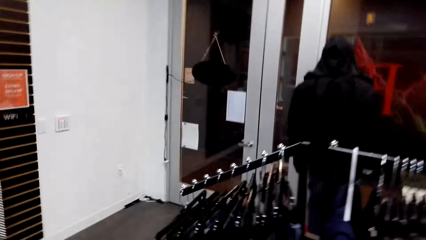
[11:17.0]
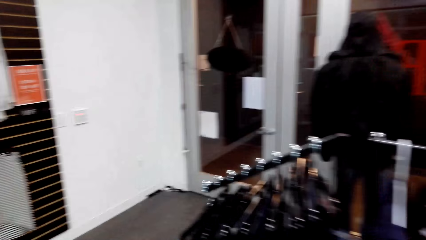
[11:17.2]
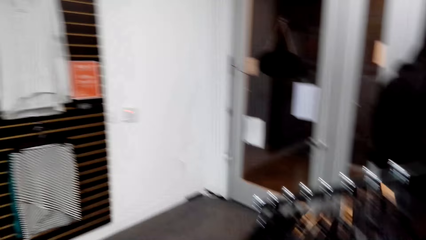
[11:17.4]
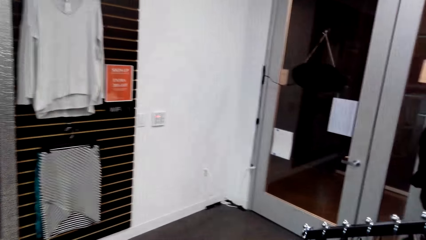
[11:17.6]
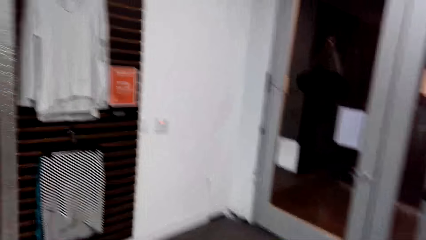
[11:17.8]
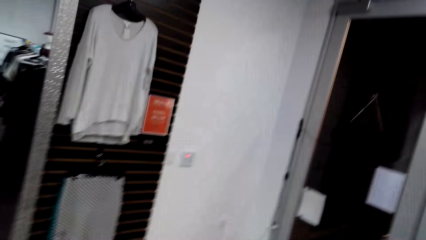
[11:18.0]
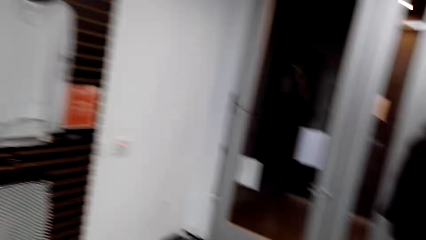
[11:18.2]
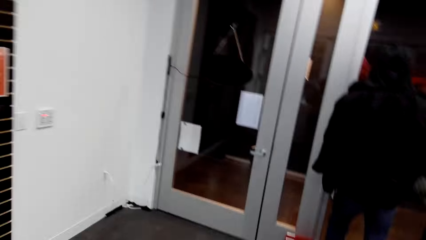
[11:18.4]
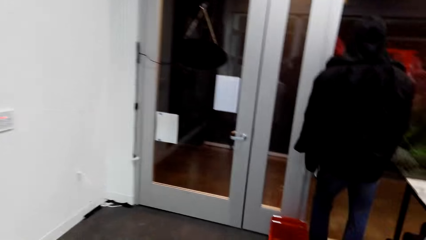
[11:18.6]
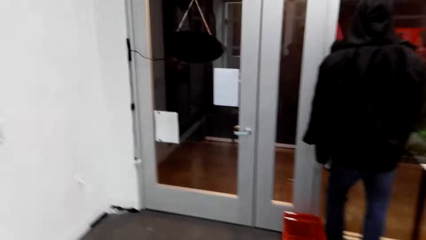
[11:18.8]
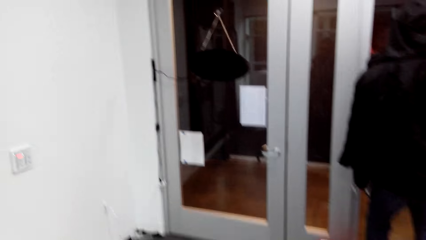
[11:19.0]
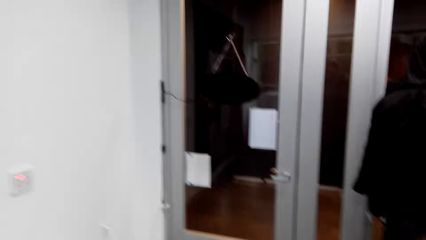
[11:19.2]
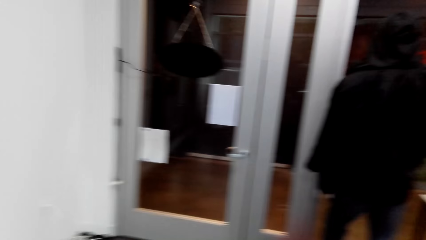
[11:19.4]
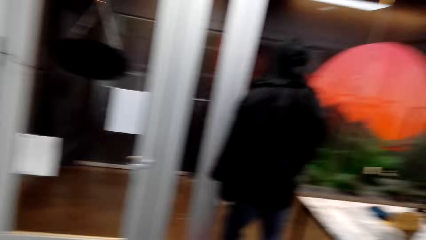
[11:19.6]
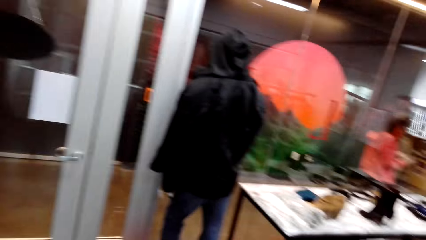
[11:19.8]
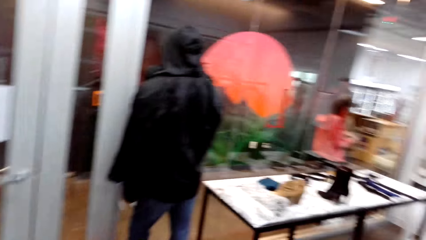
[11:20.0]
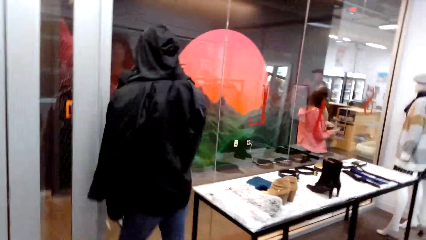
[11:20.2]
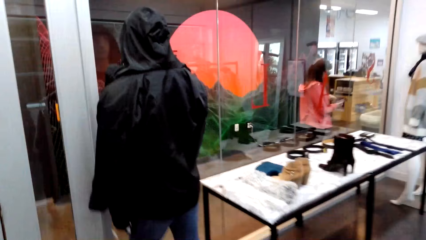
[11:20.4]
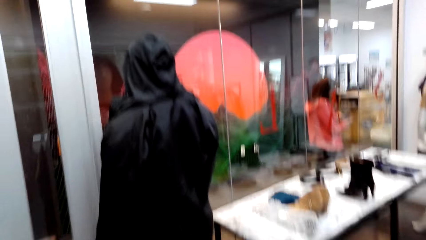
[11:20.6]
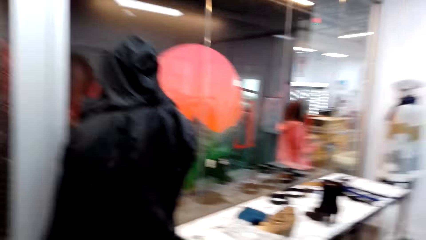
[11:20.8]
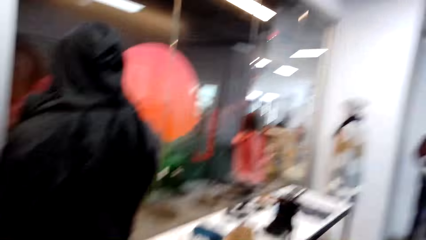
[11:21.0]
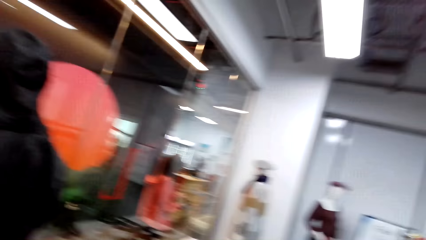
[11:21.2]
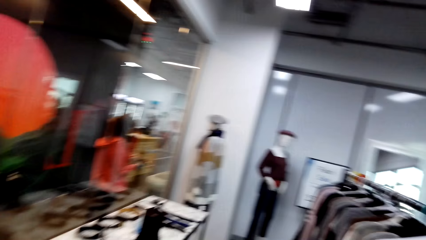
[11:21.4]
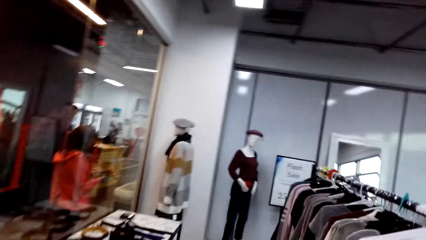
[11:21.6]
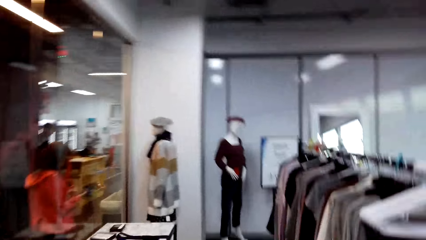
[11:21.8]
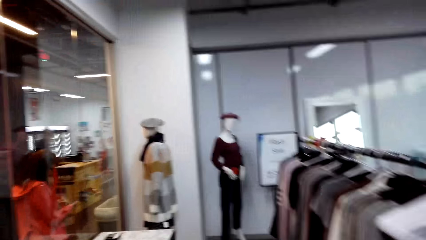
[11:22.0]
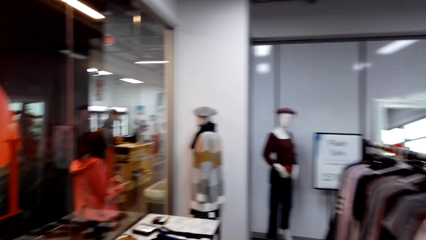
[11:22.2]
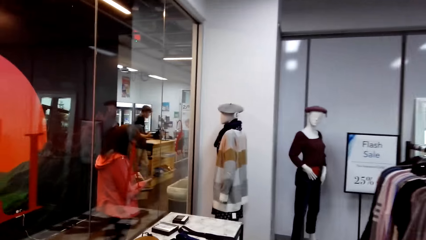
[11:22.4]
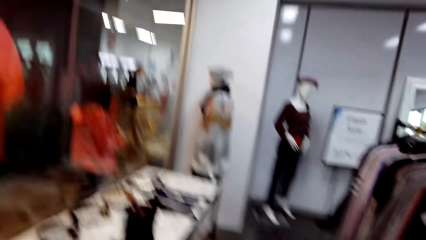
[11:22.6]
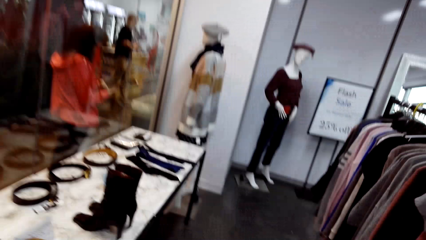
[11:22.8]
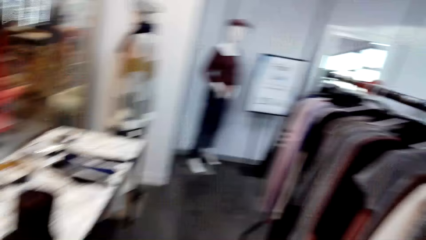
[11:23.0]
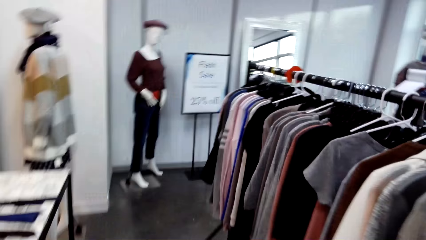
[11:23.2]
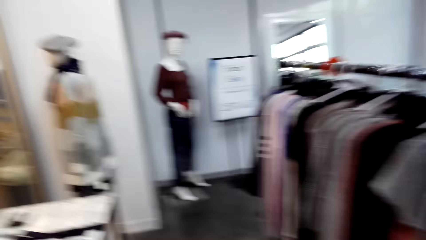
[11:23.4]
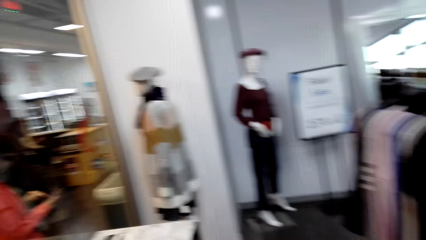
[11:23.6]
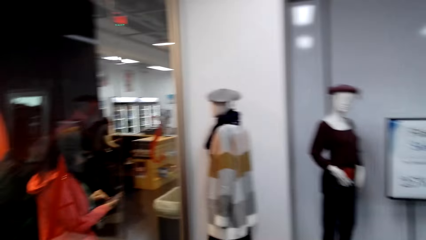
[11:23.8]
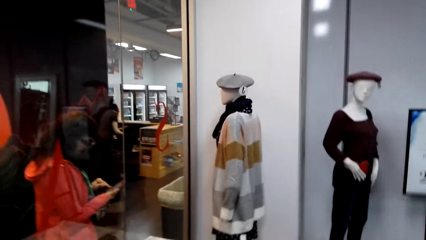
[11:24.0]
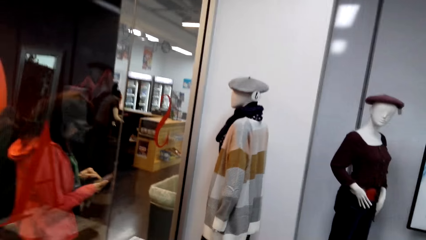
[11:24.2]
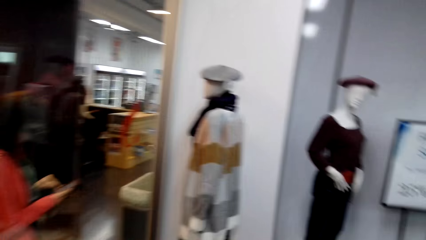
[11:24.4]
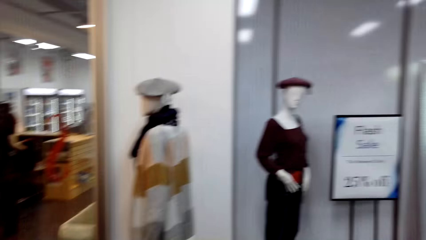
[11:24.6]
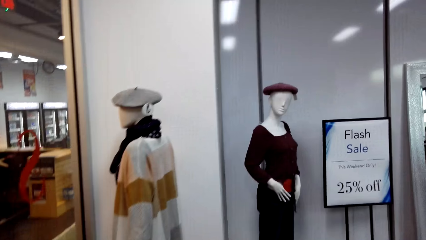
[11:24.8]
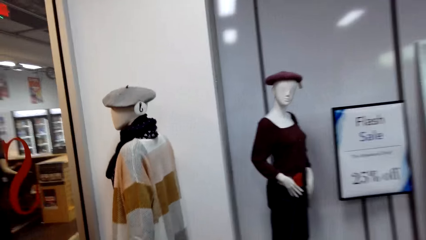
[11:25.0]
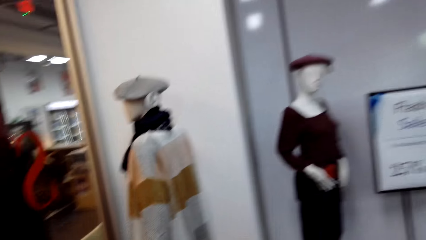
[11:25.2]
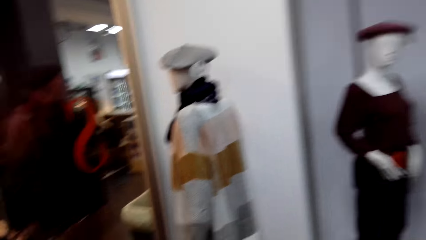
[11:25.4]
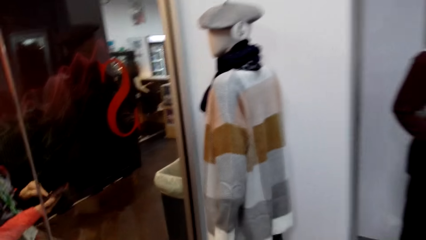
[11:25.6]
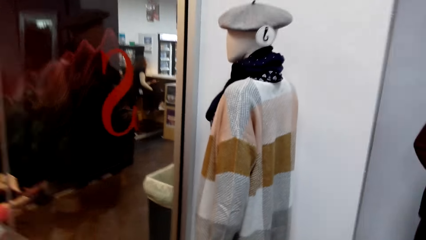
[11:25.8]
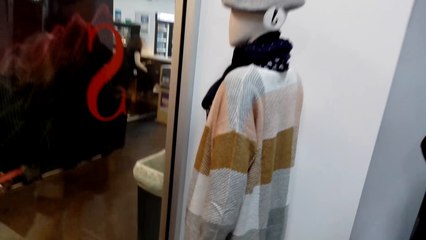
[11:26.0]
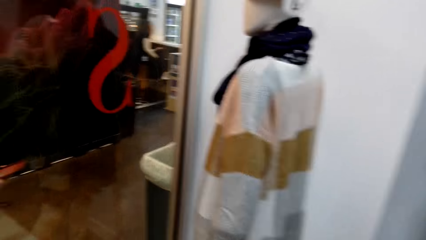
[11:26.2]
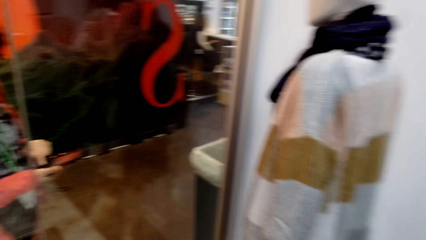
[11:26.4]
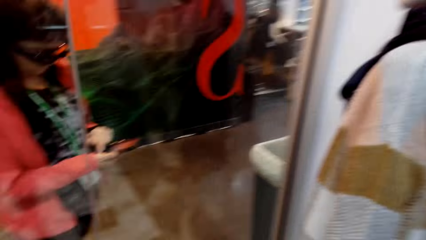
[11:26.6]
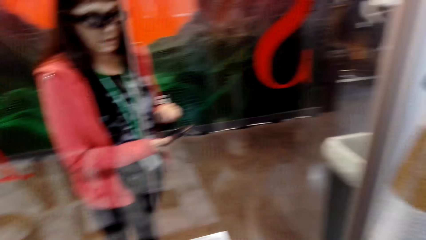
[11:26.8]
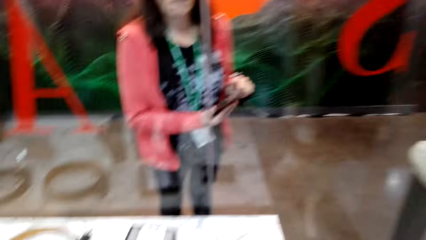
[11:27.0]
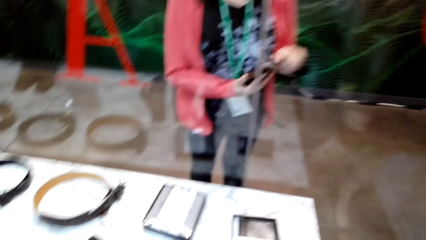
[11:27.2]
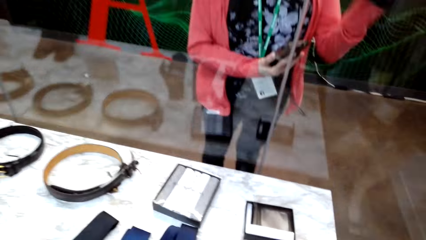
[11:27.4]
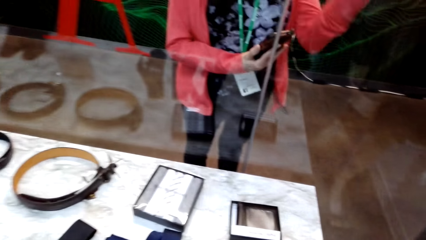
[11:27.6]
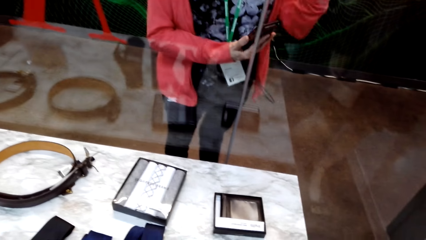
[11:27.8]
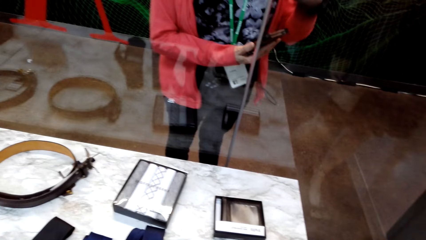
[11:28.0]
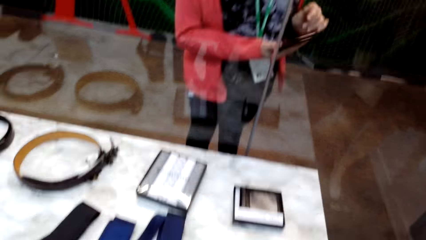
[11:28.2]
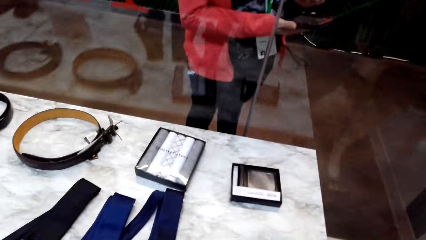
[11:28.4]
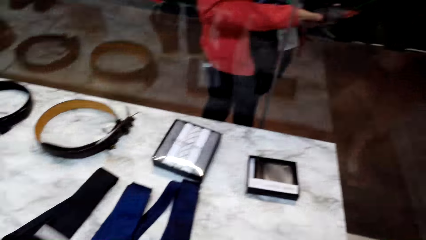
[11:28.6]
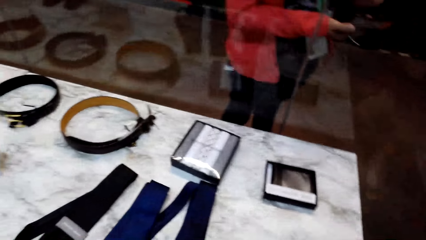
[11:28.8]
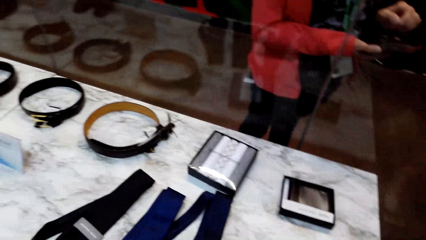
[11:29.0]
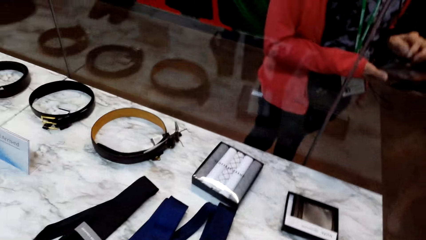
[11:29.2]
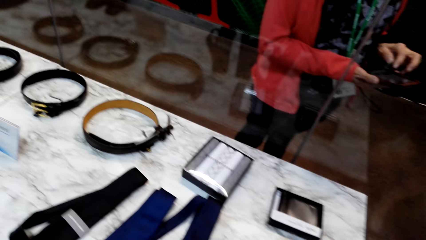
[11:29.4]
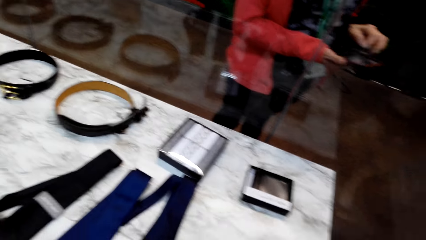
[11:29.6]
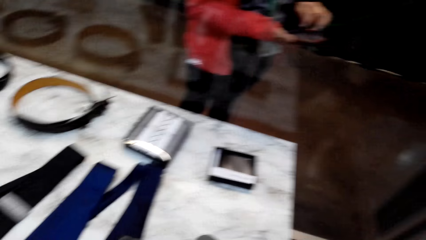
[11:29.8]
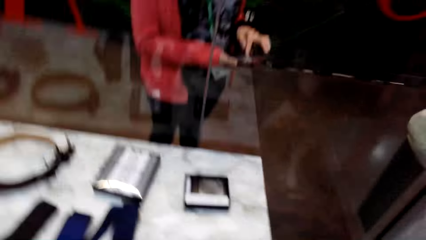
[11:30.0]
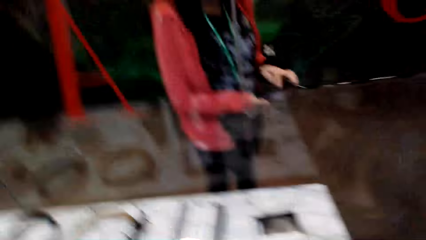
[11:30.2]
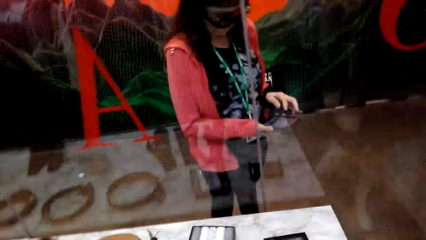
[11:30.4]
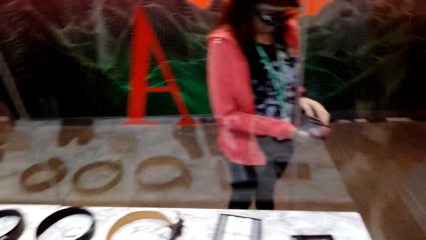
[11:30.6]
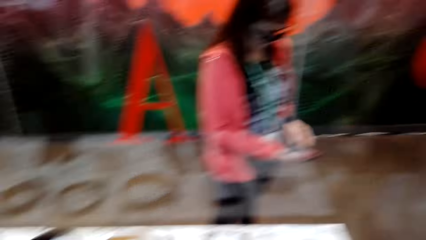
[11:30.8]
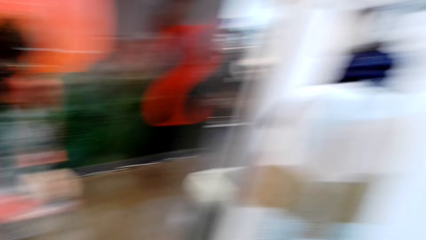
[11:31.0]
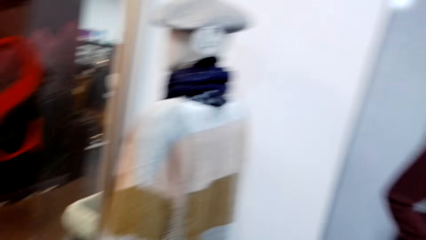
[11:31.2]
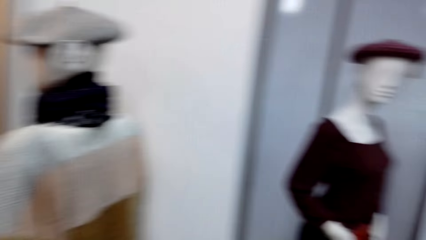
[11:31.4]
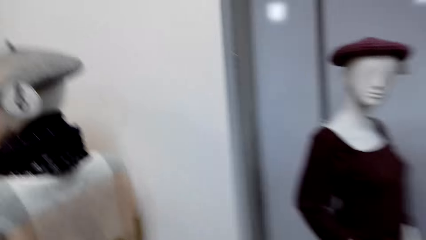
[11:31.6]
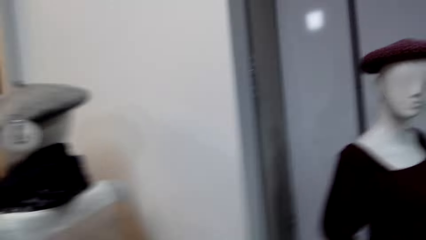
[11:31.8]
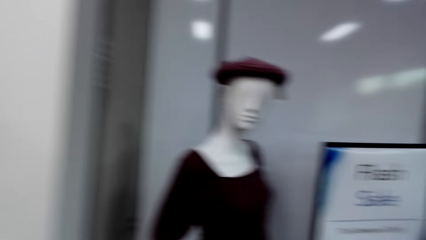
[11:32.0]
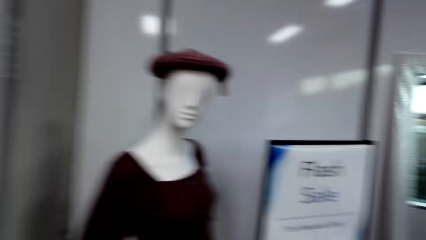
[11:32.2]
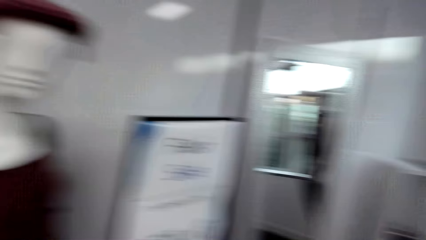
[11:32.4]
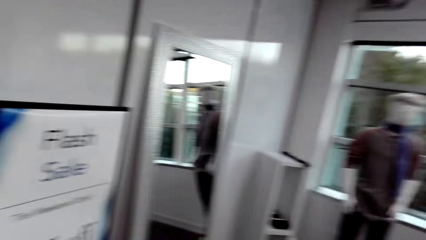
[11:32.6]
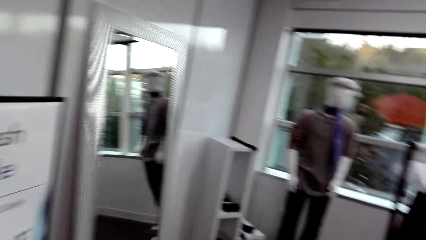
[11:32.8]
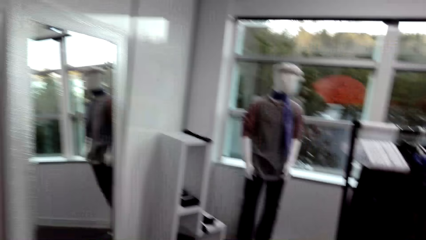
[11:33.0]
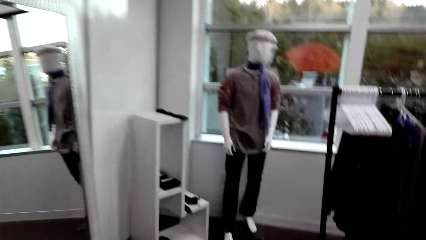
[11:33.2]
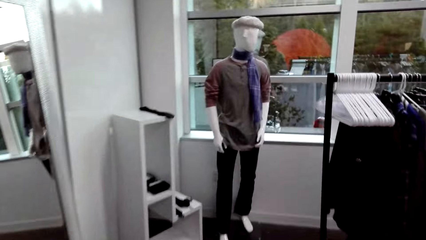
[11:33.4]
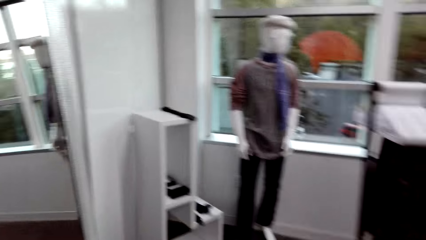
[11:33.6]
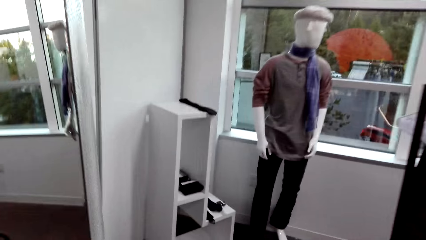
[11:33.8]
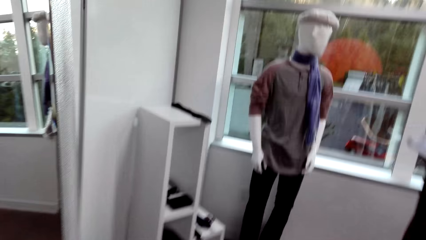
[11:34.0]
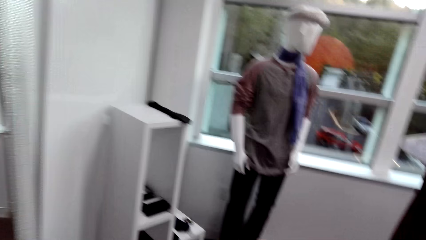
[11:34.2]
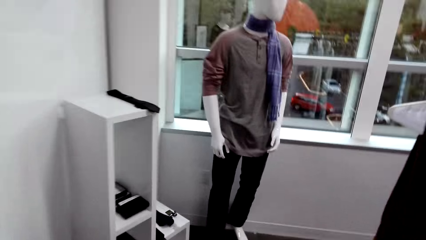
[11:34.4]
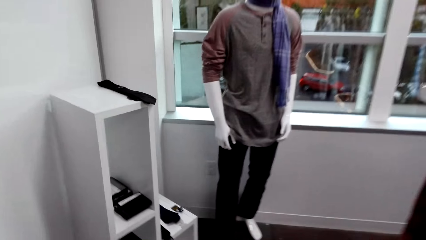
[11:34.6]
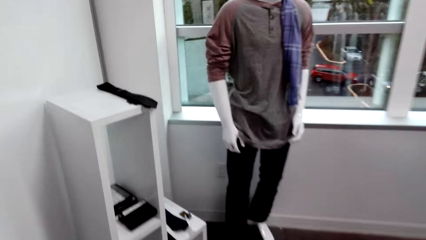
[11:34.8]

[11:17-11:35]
The camera wearer walks around. A woman operates the phone in her right hand with her left hand. A man walks into a room. The woman gesticulates with her left hand. The woman operates the phone in her right hand with her left hand.
